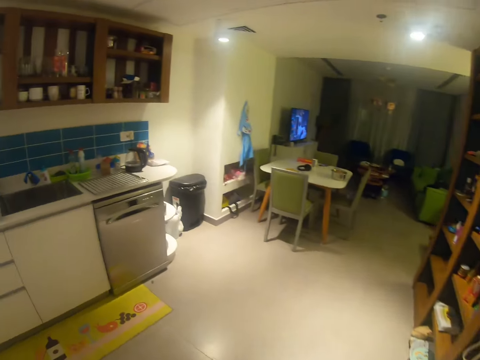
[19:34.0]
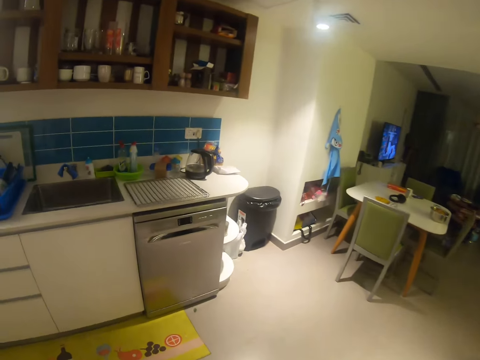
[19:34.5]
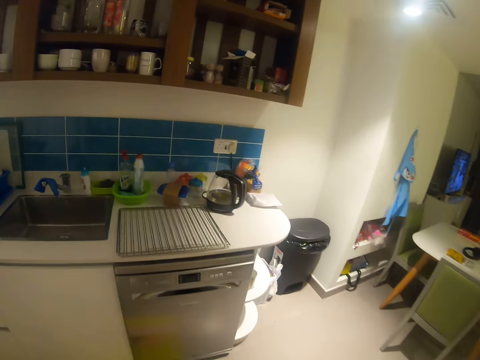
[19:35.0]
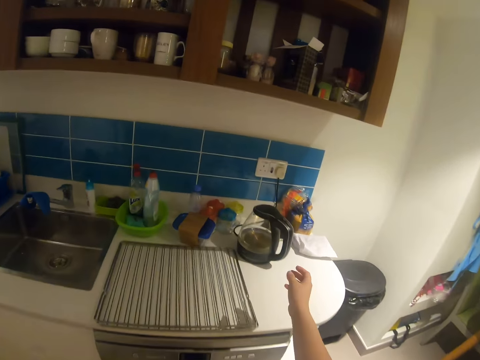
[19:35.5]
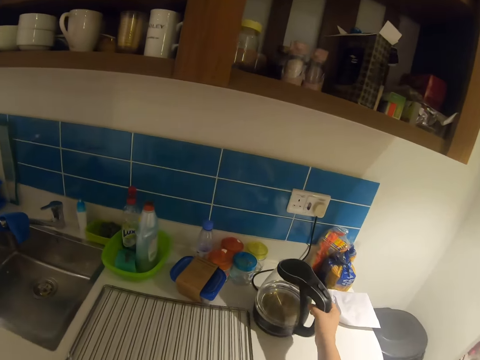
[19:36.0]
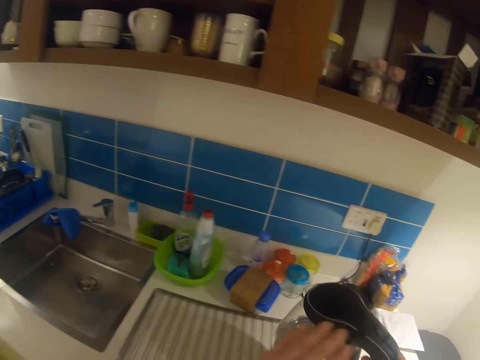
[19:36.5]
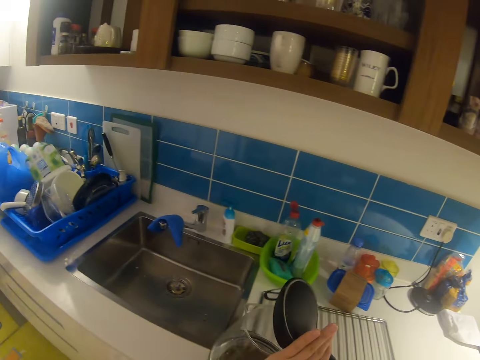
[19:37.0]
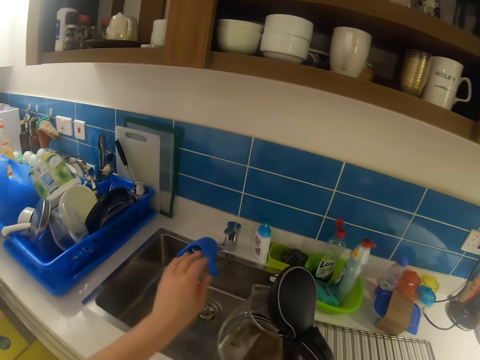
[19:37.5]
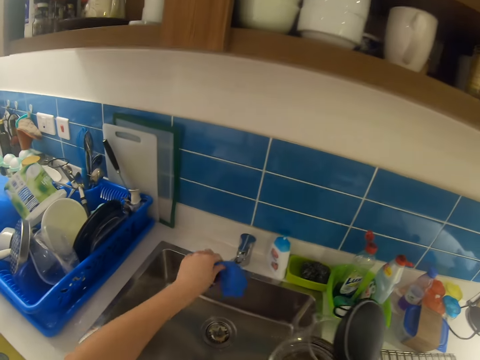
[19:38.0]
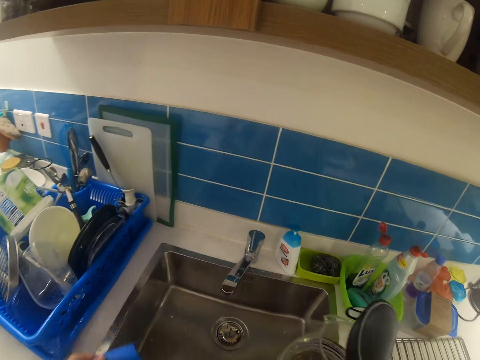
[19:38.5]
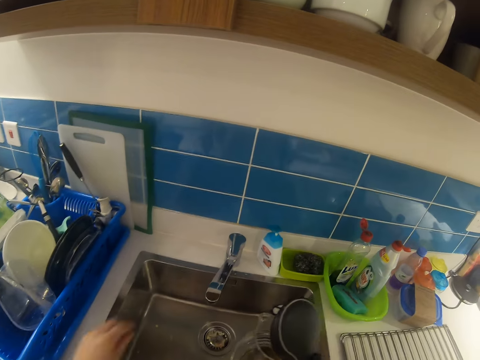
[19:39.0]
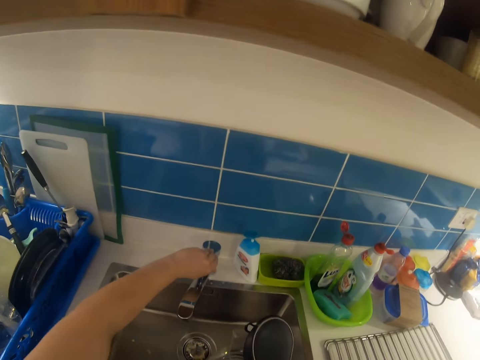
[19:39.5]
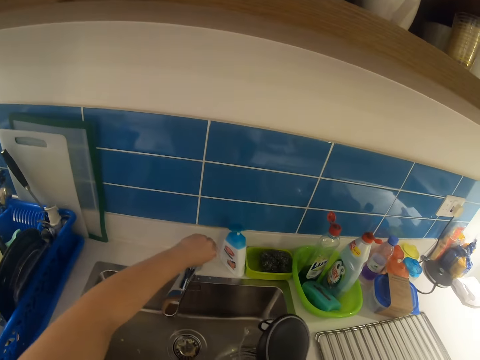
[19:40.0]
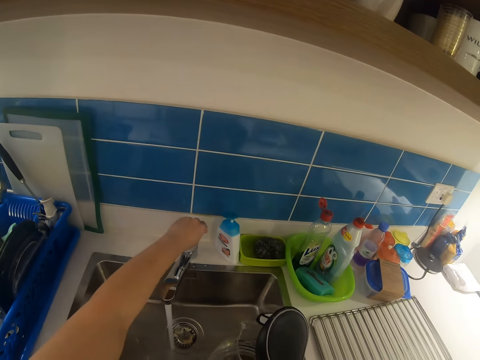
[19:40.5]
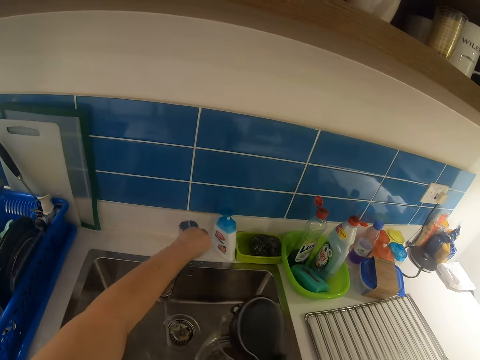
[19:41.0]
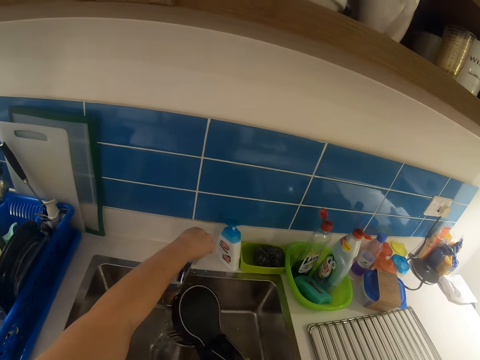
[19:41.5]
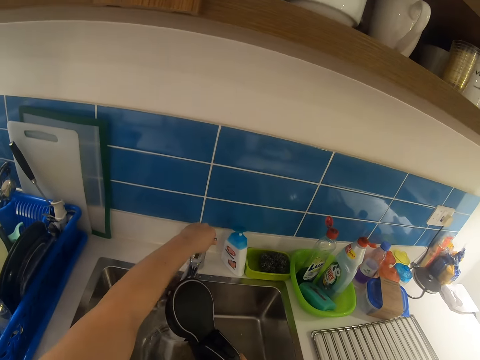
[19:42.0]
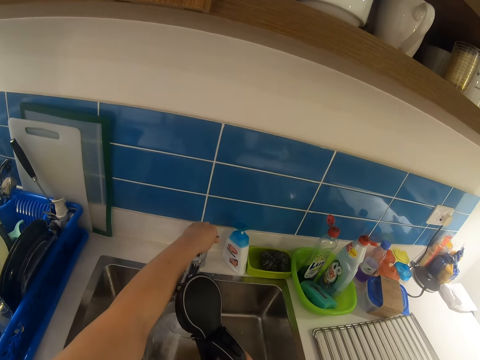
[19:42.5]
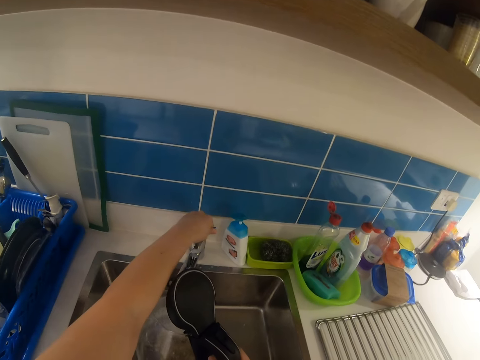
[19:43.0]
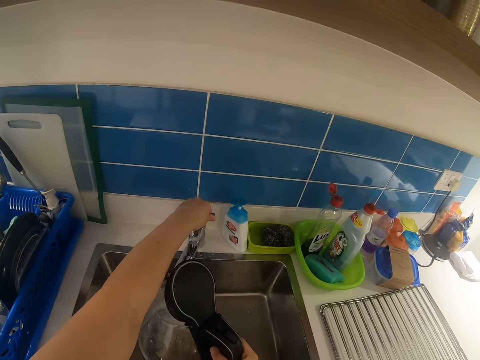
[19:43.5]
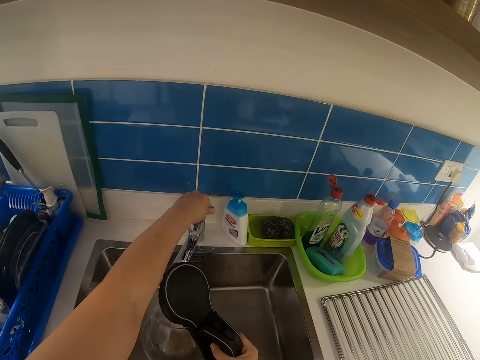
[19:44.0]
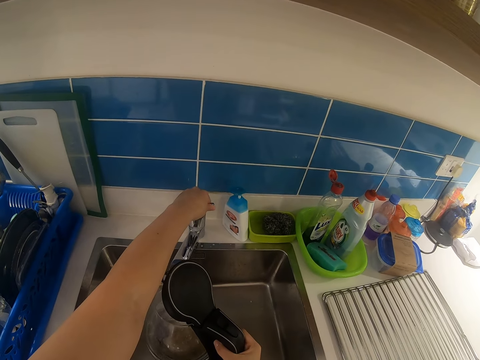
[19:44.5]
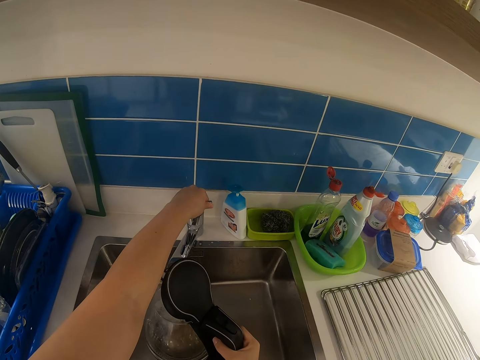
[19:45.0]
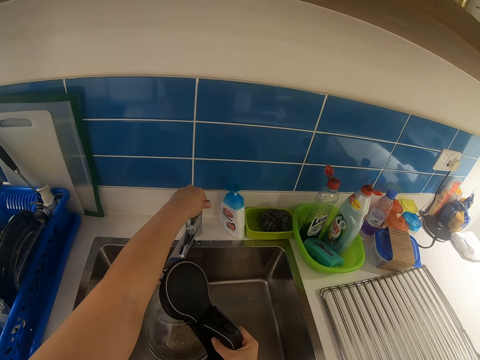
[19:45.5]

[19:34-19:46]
The camera wearer moves towards a counter. They pick an electric kettle on the counter. They open the electric kettle. They pick a sponge or piece of cloth on the tap. They put the piece of cloth on the sink. They open the tap. They close the tap. They move the kettle. They fetch water into the electric kettle. They open the tap.

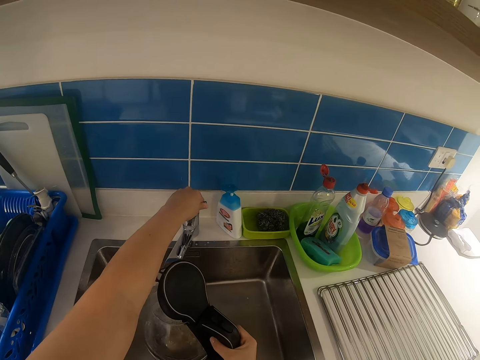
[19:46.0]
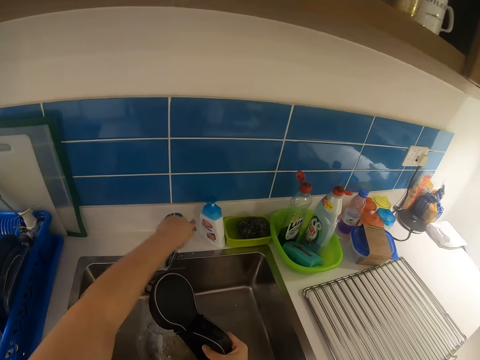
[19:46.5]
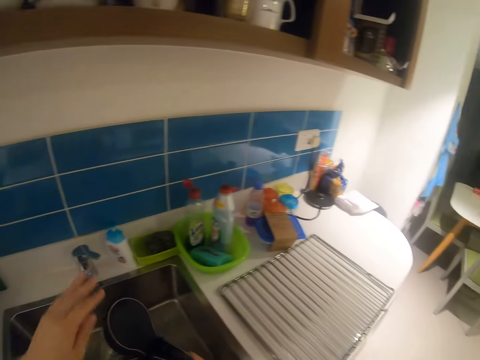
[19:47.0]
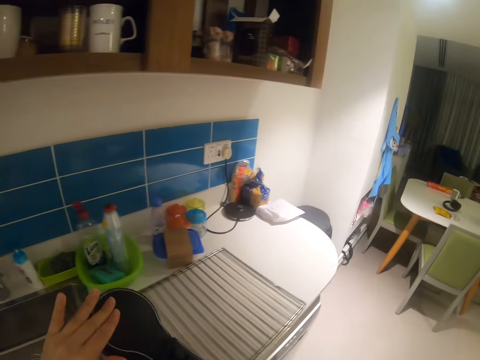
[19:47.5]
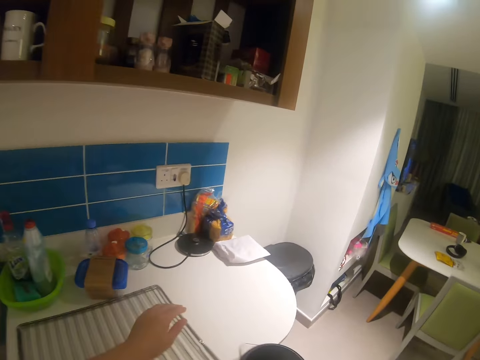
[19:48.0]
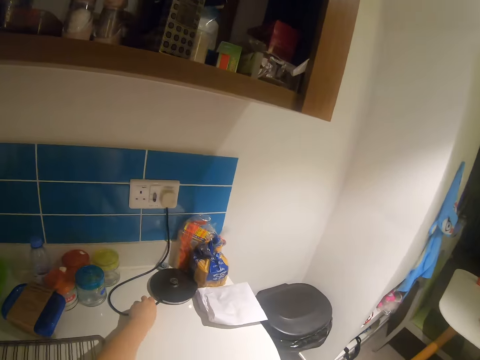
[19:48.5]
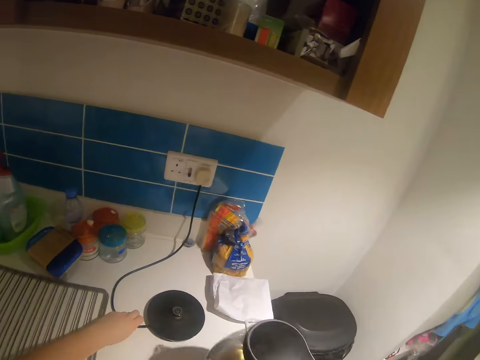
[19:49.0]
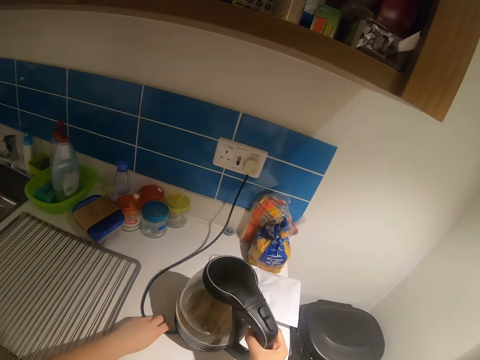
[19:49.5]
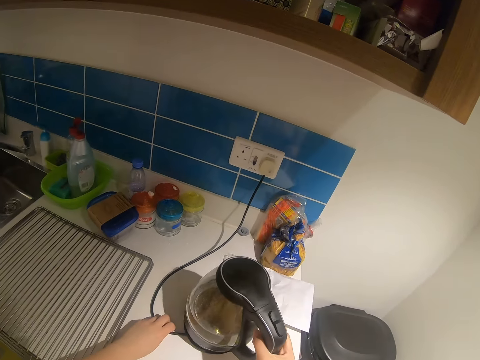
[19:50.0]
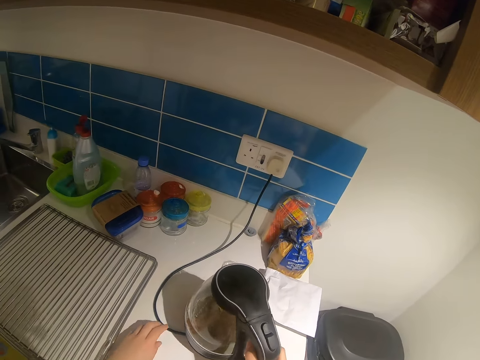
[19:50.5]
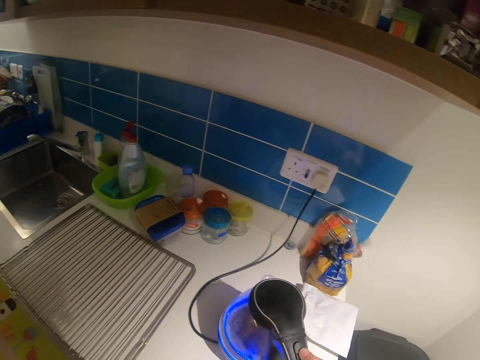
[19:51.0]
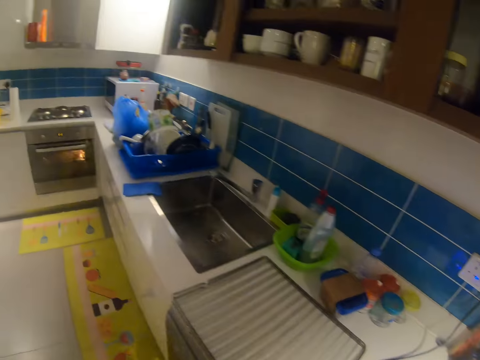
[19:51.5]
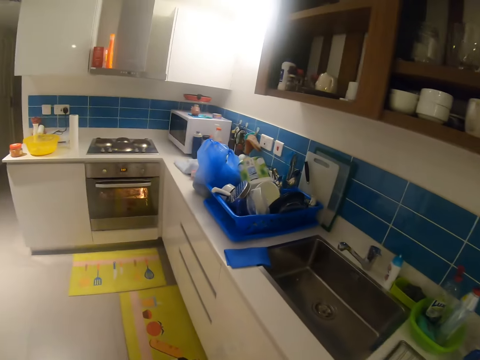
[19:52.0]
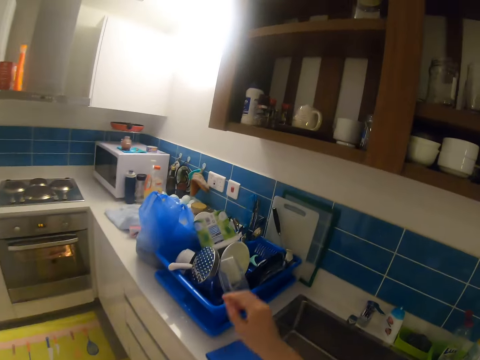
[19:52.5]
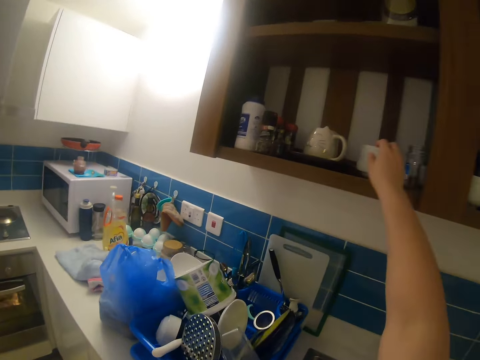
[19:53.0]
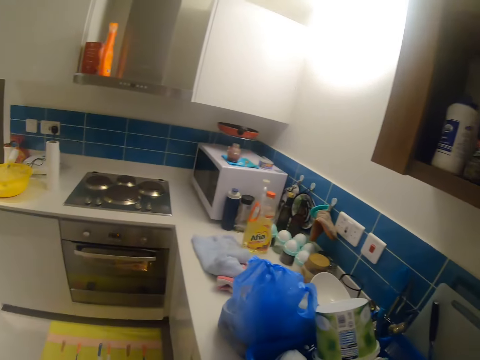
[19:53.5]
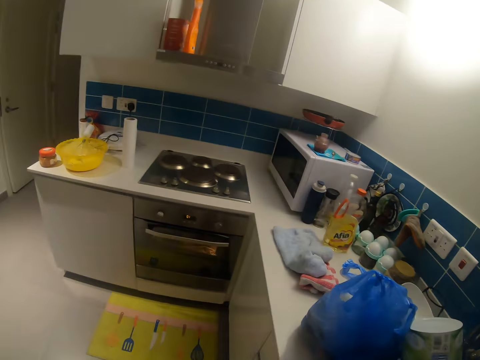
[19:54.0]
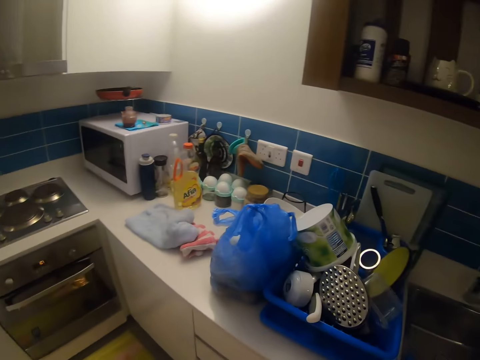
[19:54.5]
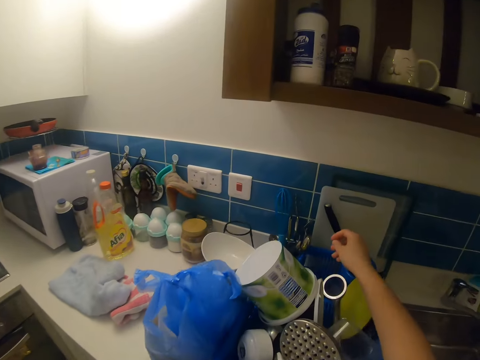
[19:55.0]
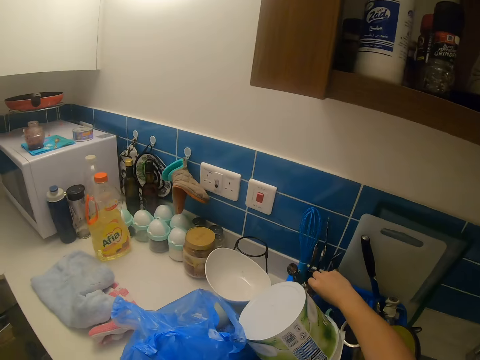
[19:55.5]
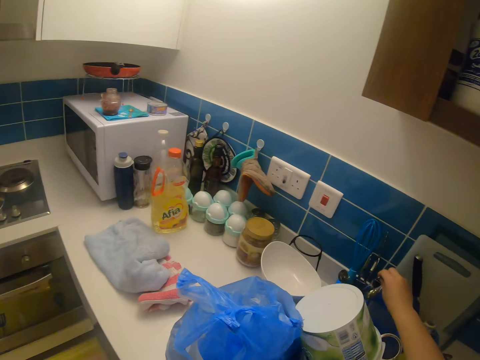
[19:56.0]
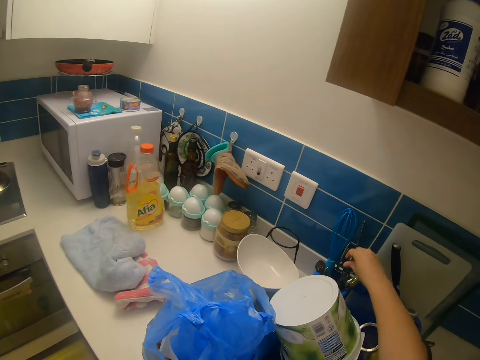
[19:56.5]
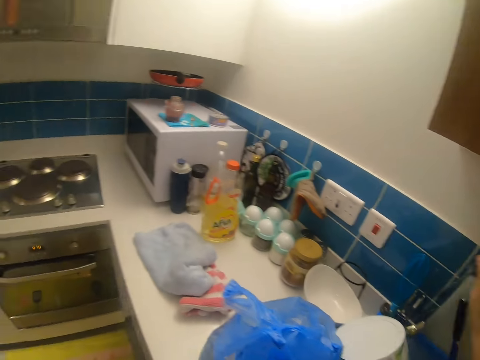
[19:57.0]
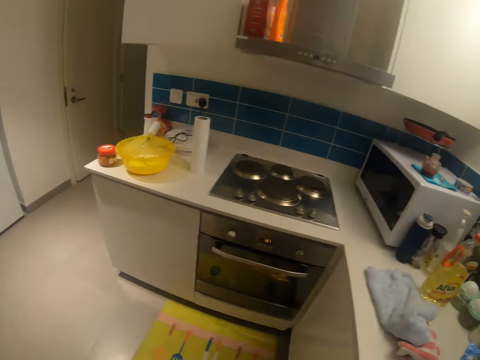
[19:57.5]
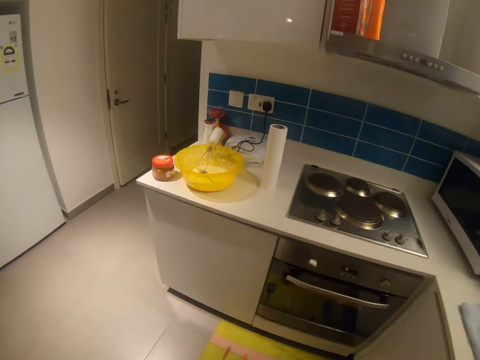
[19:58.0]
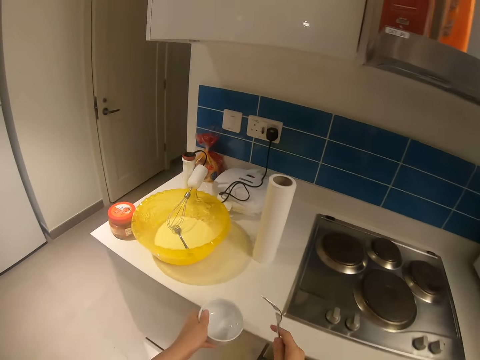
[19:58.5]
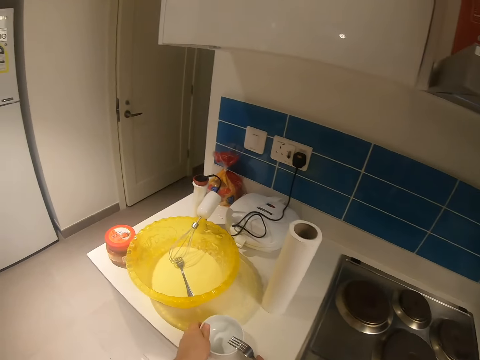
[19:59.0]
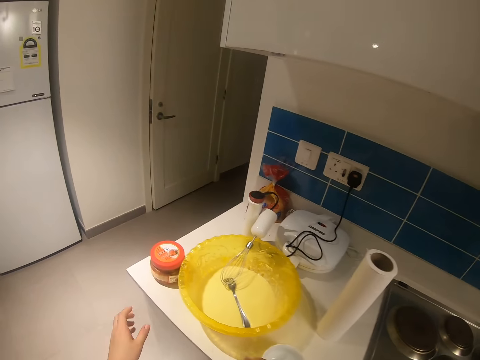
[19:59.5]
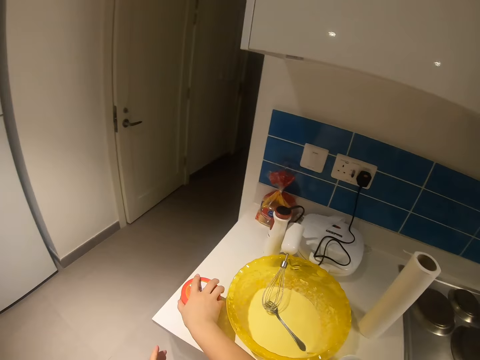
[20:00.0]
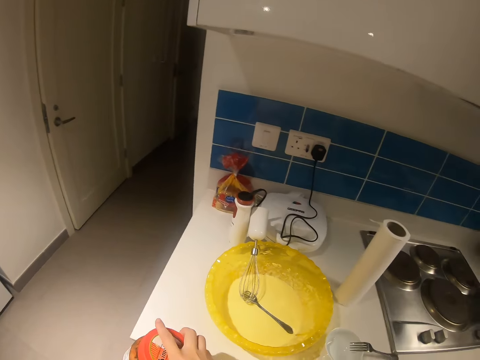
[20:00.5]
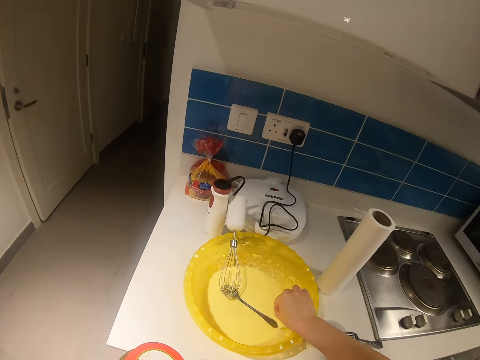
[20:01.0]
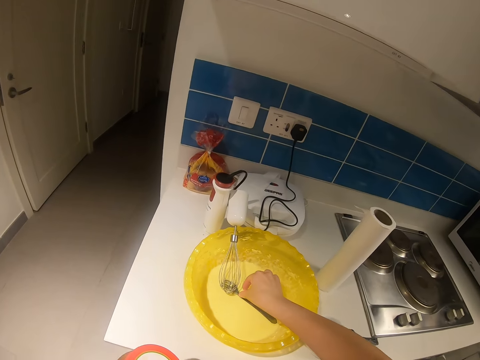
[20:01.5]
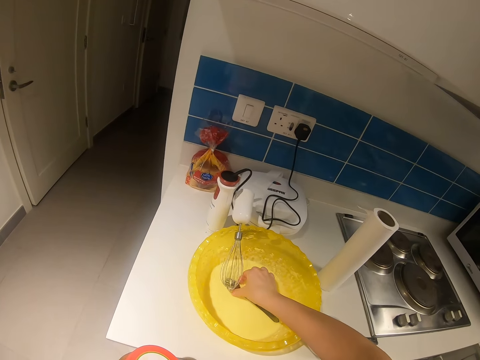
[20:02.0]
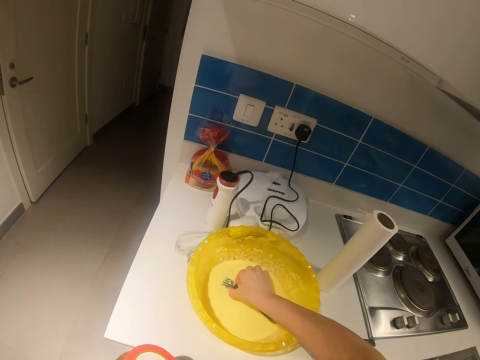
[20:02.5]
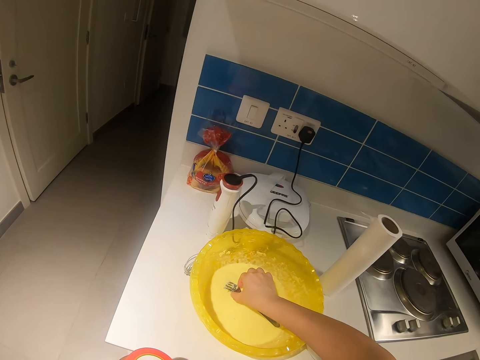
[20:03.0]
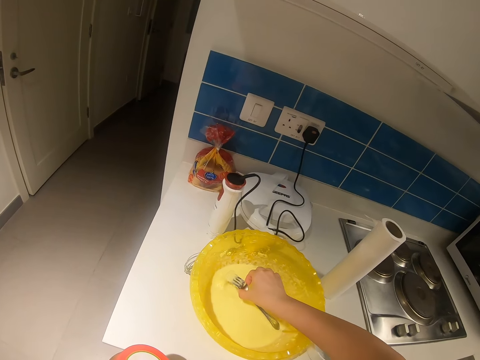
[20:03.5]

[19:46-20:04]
The camera wearer turns off the tap. They close the electric kettle. They step forward. They draw the wire of the power base. They place the kettle on the power base. They switch on the kettle. They move towards the shelf in the kitchen. They pick a bowl in the shelf. They pass the bowl to the left hand. They pick a fork or spoon. They step forward. They place the bowl and fork on the counter. They pick the jar of berries. They pick the fork. They adjust the fork in the pudding.
